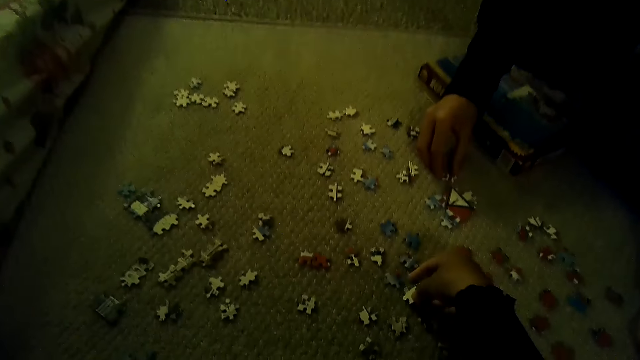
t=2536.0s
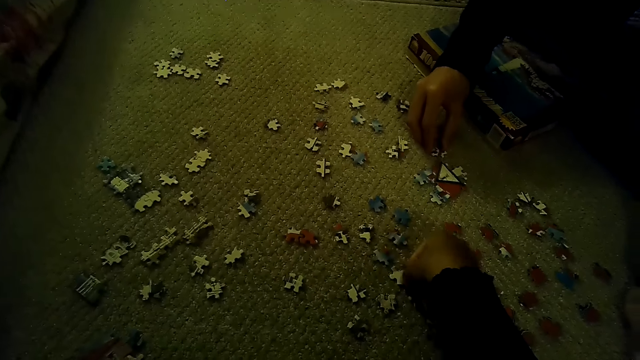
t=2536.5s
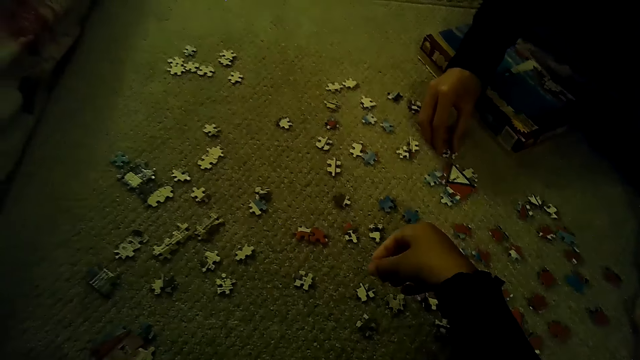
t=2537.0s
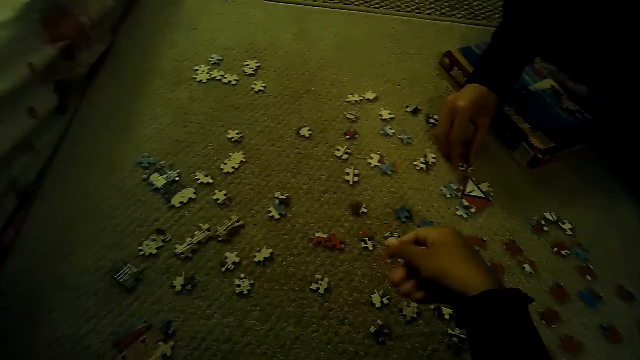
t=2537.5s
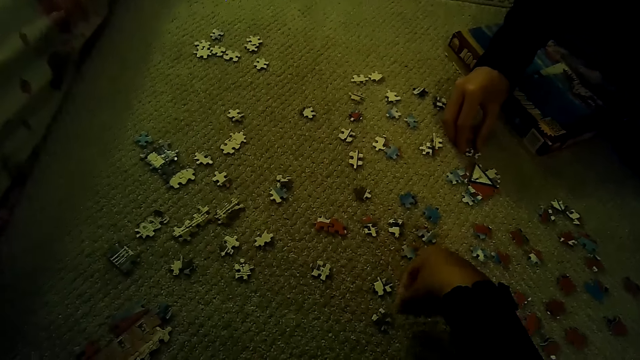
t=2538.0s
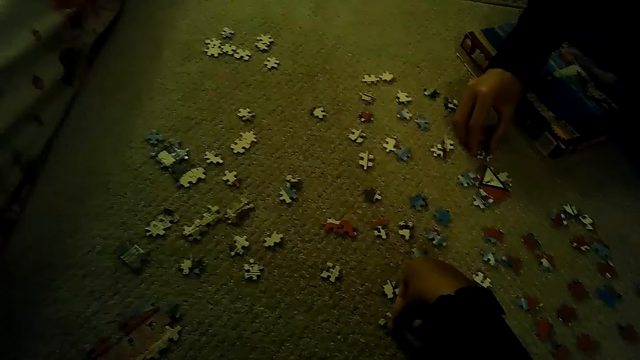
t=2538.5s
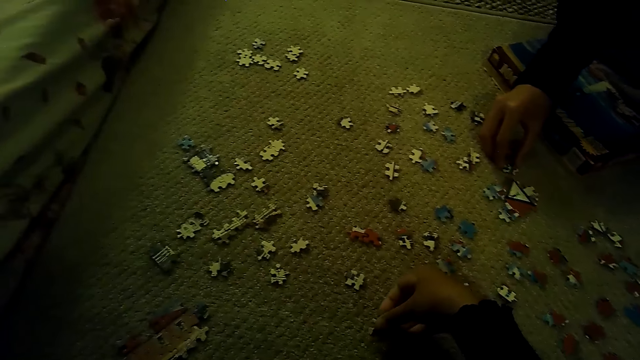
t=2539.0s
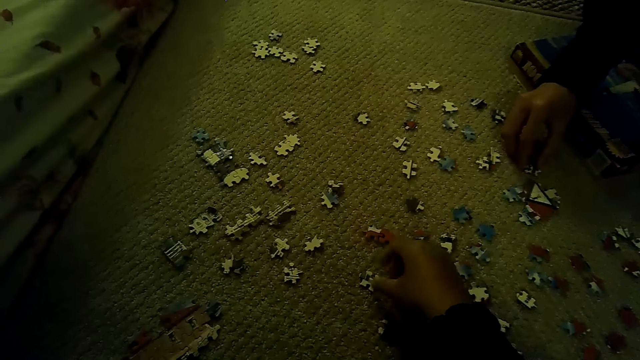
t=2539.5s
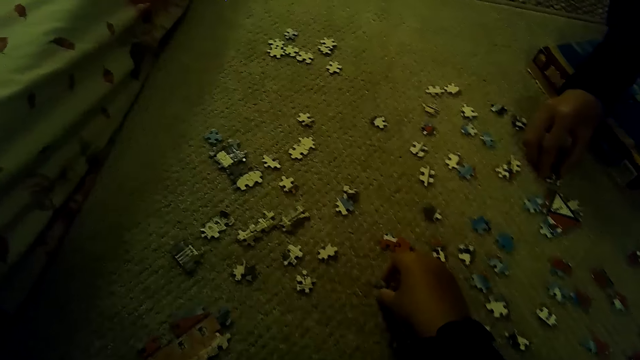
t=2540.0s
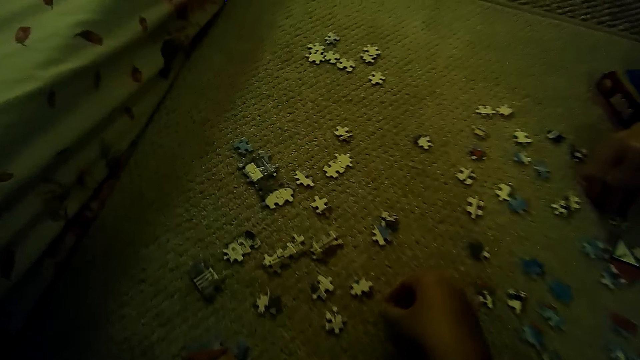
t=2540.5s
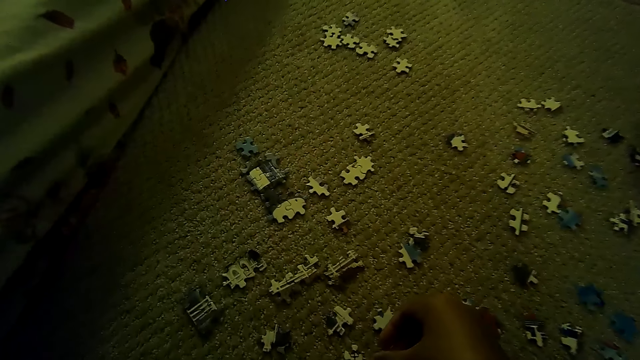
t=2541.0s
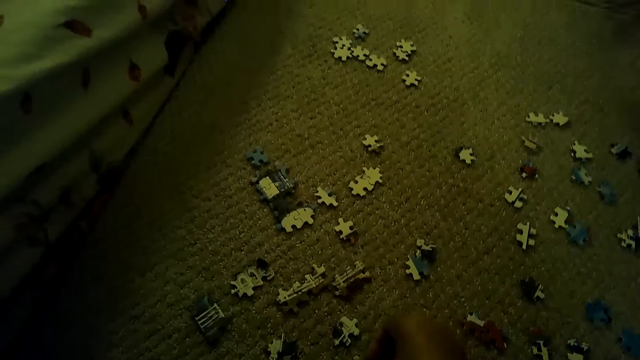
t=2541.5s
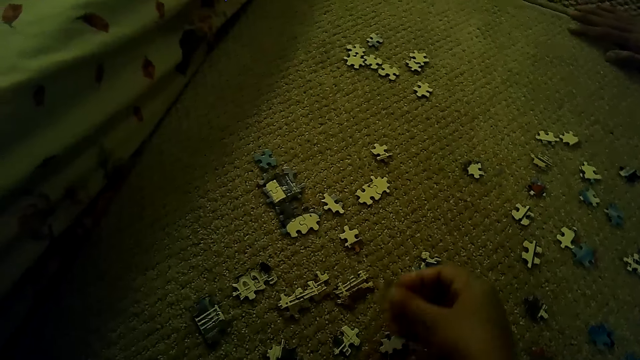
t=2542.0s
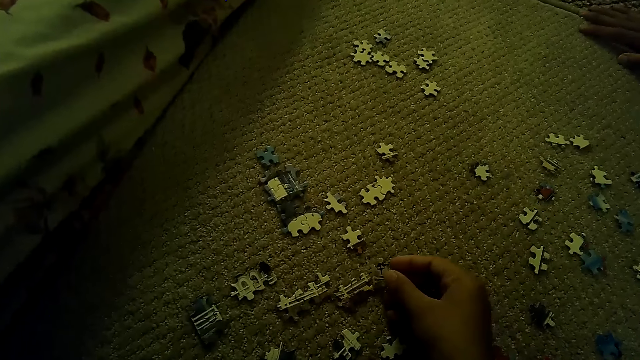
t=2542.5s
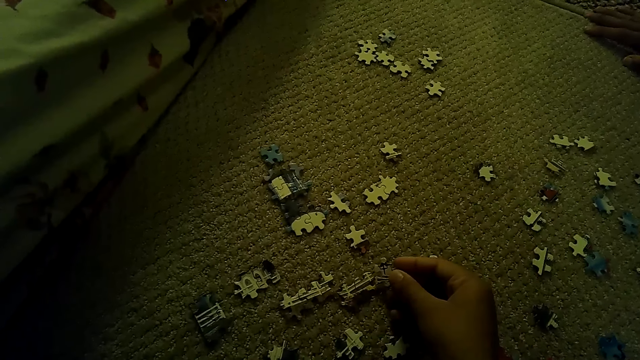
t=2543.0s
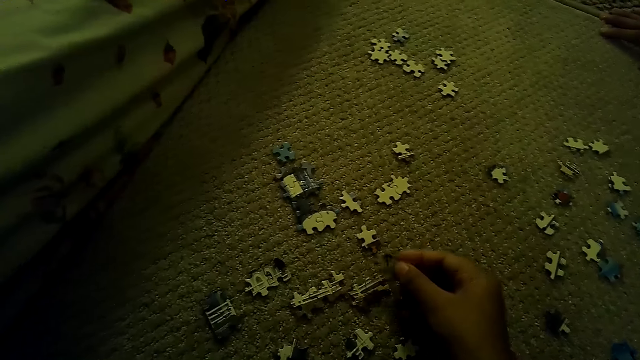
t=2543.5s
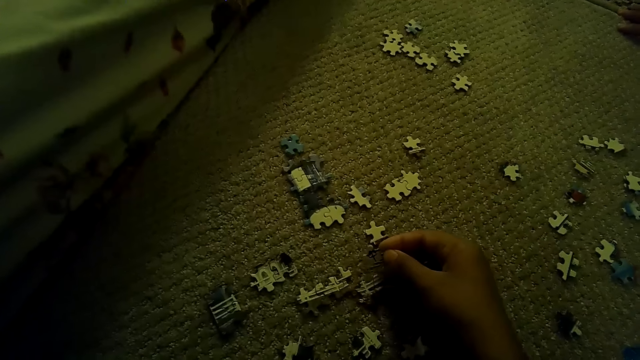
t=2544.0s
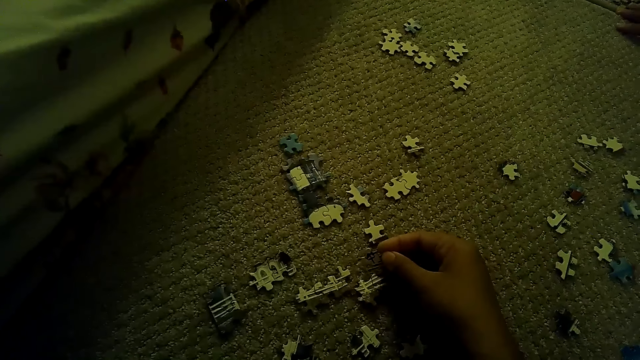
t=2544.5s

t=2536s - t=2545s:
The camera wearer puts the puzzle piece down. They pick a puzzle piece.

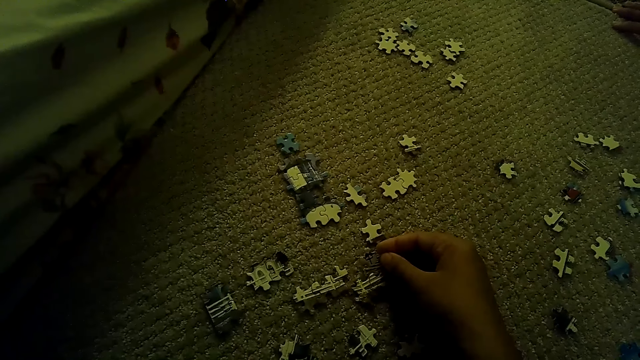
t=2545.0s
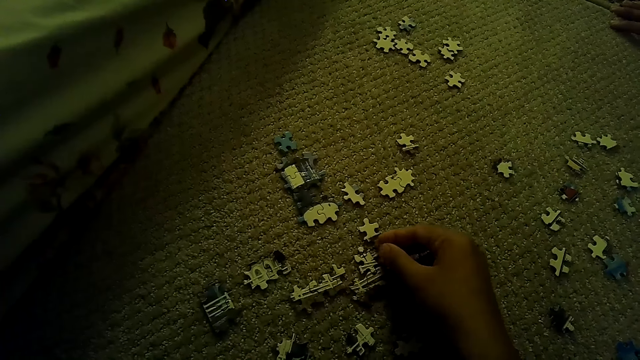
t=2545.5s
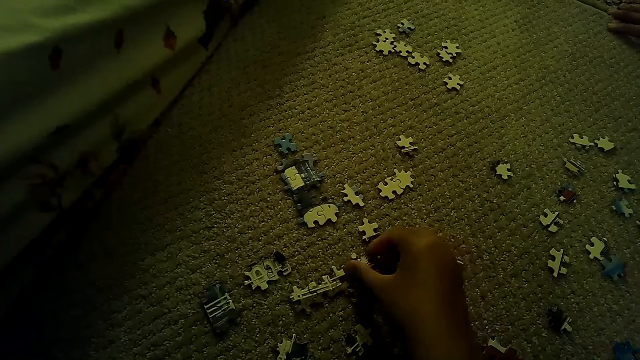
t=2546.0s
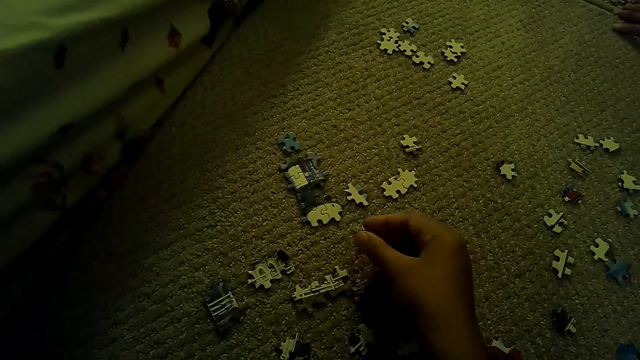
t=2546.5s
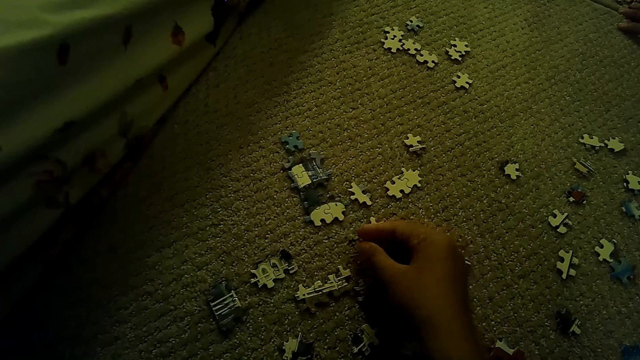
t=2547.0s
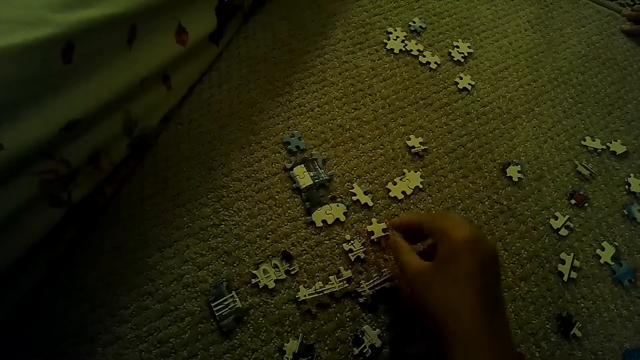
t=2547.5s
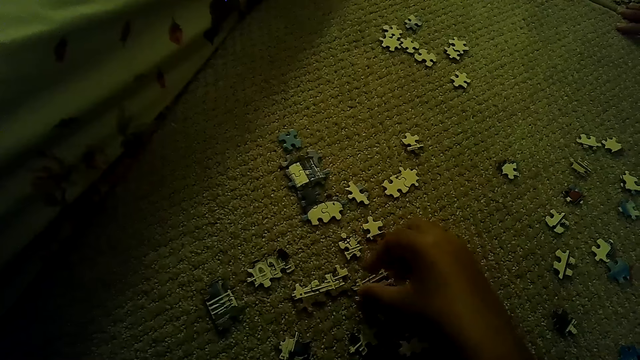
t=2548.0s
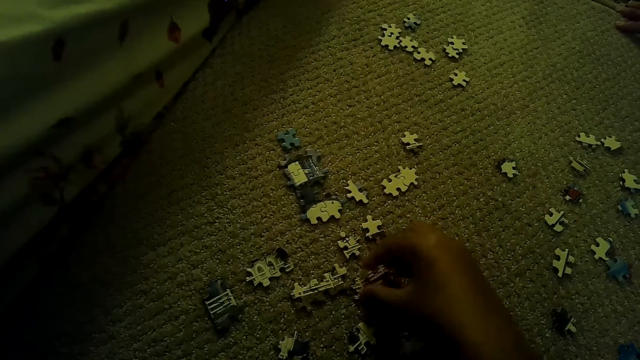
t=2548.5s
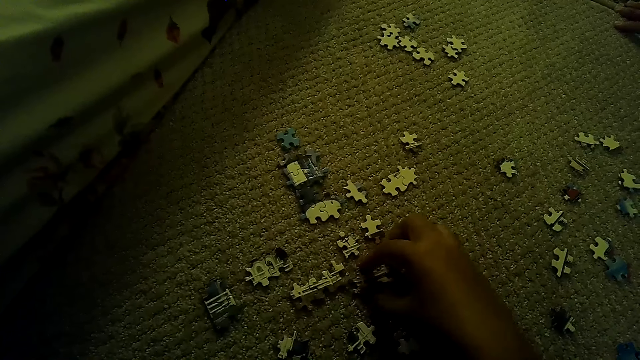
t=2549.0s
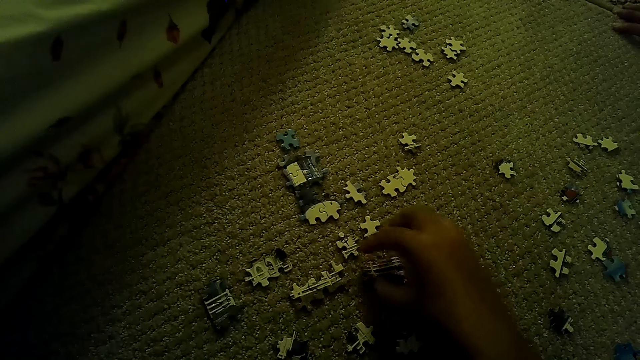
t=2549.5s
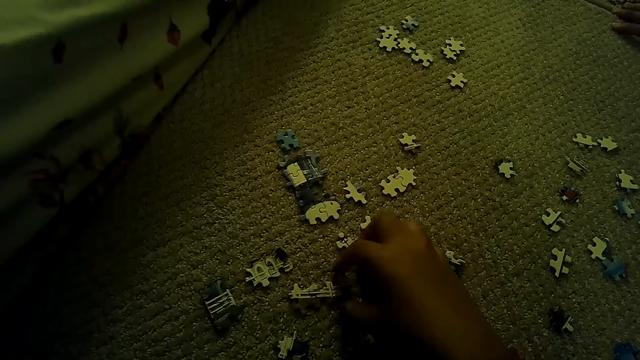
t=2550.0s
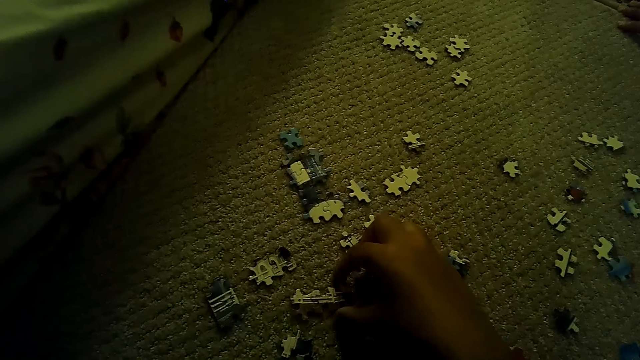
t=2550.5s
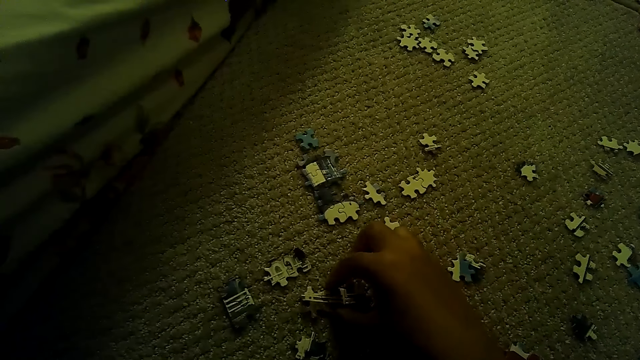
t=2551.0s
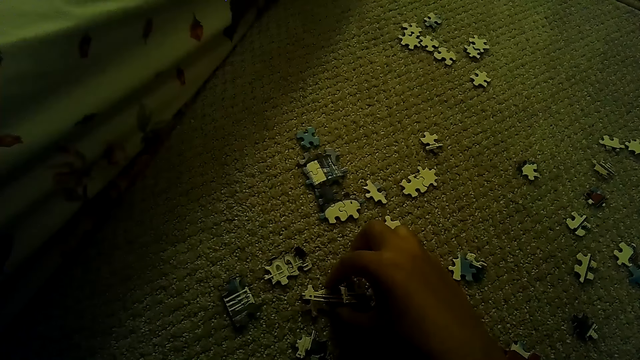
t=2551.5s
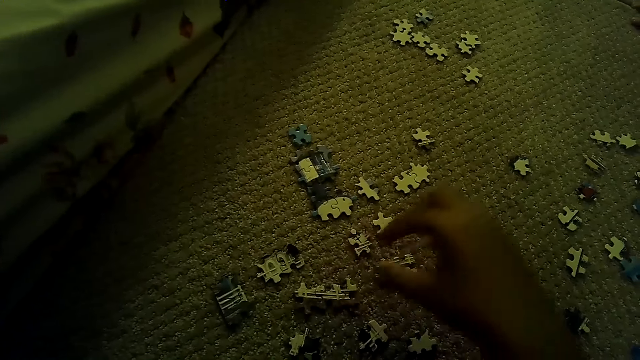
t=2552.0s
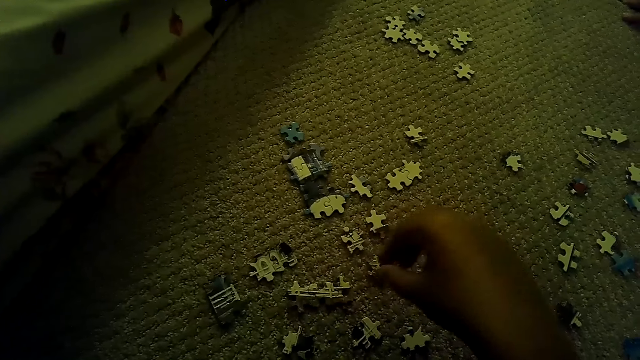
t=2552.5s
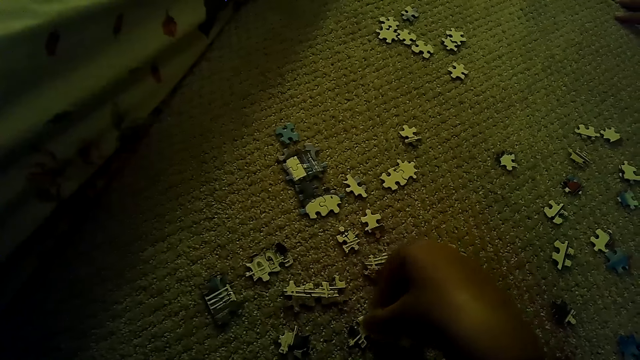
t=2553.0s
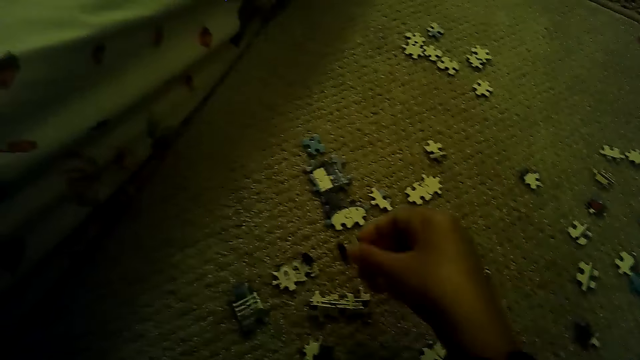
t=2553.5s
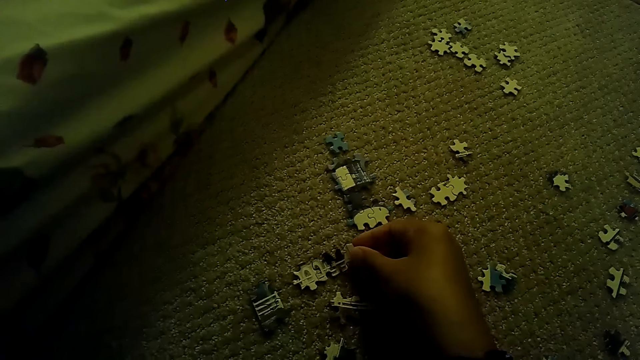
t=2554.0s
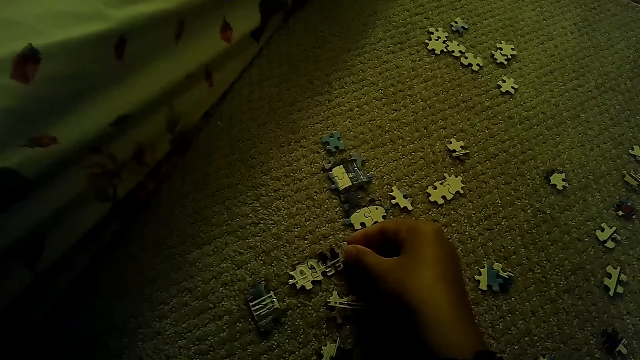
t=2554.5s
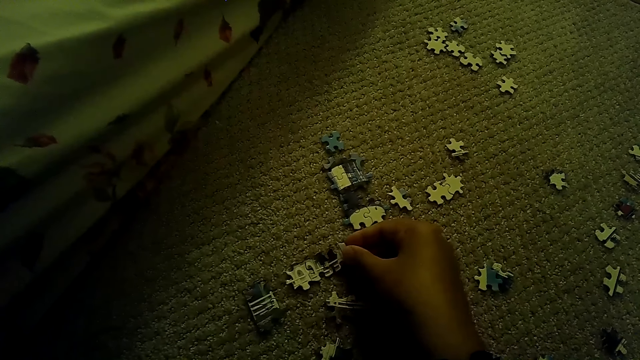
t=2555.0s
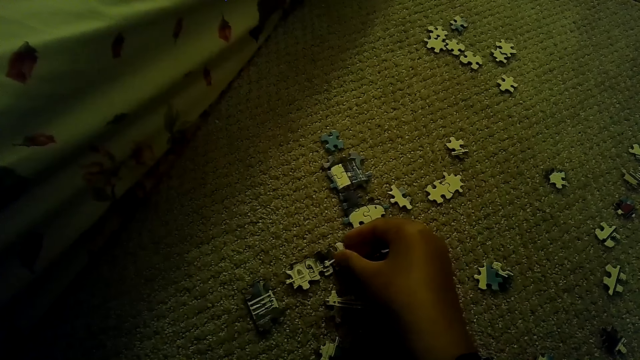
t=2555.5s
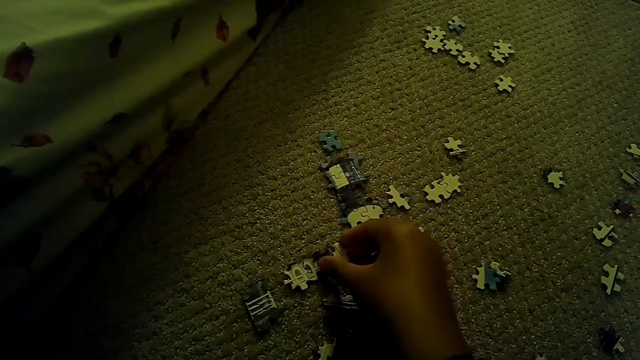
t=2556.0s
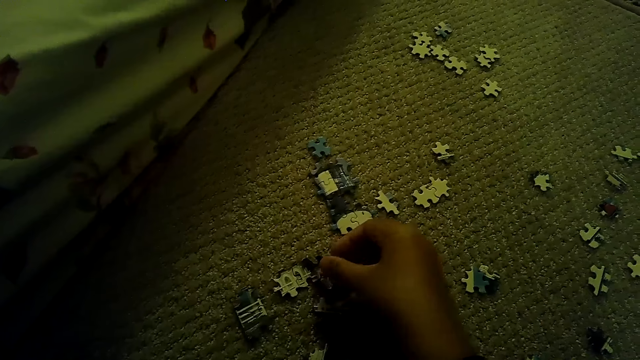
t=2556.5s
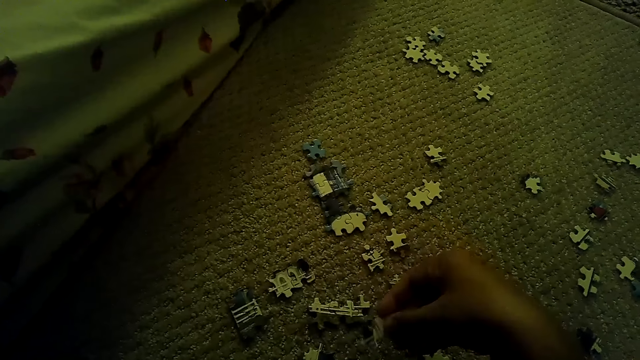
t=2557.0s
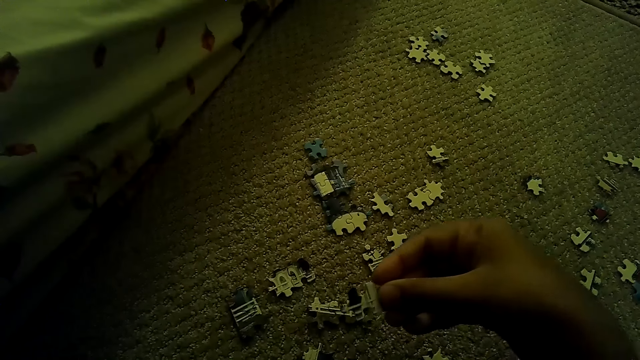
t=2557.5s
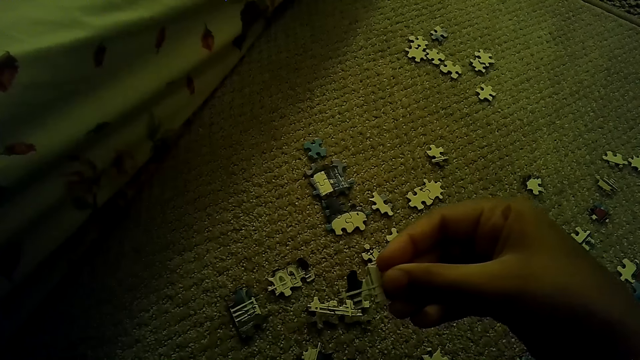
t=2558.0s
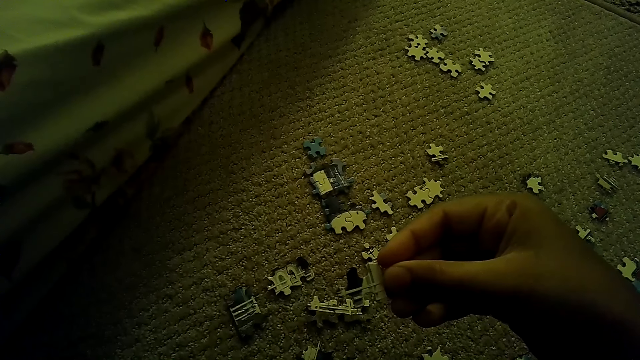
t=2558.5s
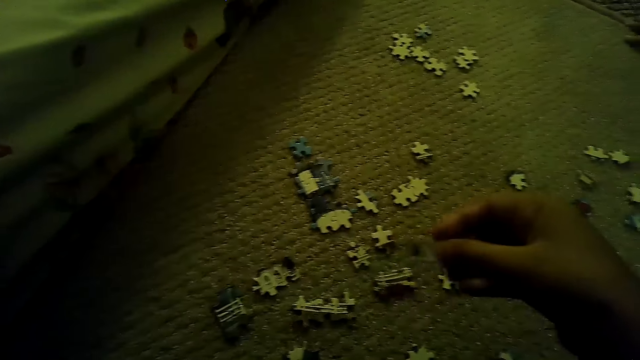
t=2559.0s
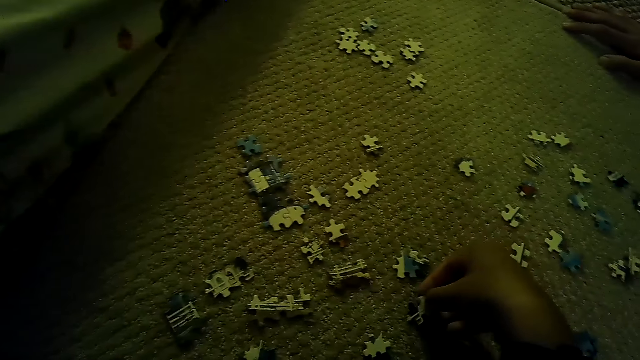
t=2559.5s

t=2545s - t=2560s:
The camera wearer fixes a puzzle piece. They pick the puzzle piece. They drop the puzzle piece. They move the puzzle piece. They pick the puzzle piece. They fix the puzzle piece. They stare at the jigsaw puzzle piece.
